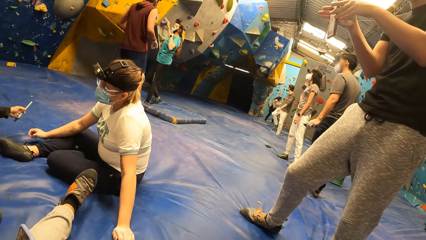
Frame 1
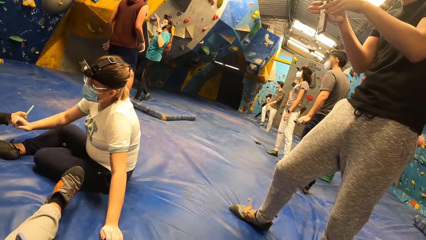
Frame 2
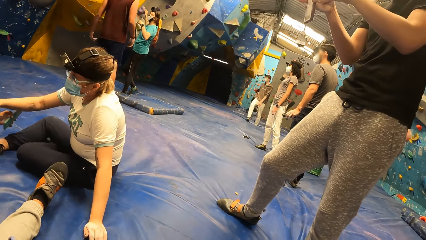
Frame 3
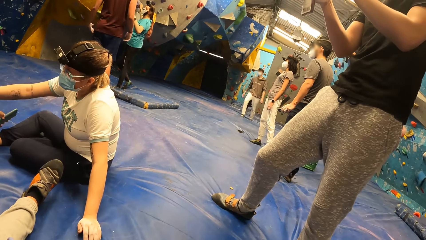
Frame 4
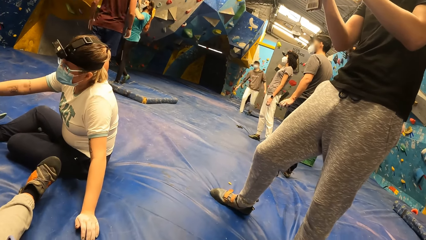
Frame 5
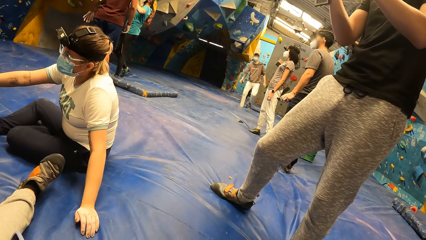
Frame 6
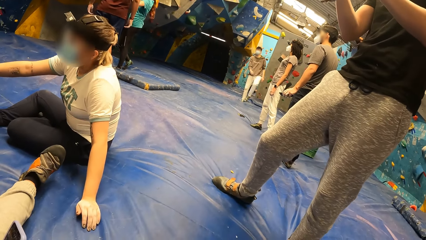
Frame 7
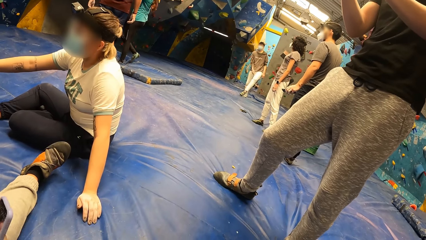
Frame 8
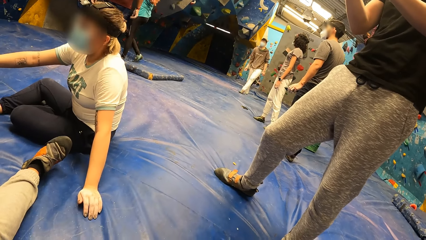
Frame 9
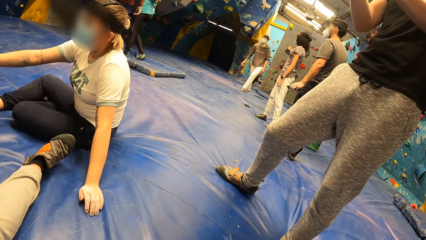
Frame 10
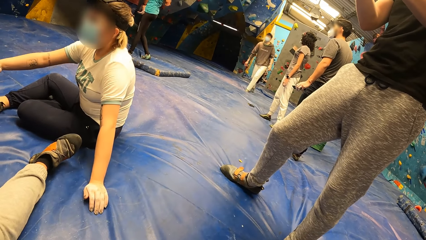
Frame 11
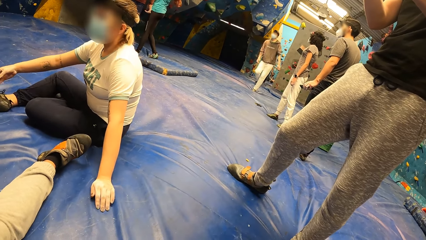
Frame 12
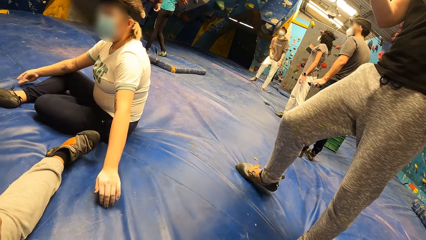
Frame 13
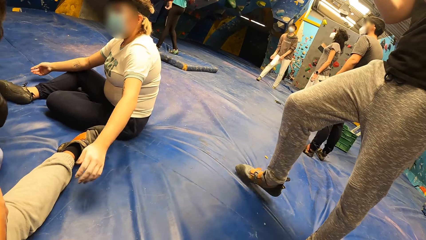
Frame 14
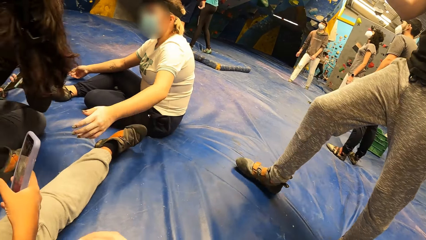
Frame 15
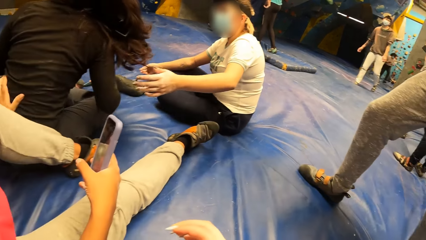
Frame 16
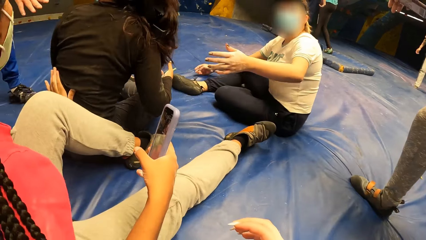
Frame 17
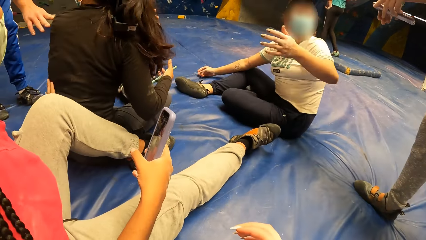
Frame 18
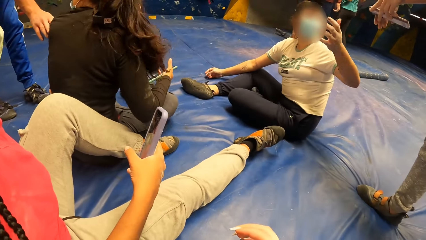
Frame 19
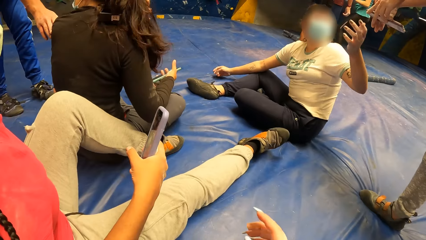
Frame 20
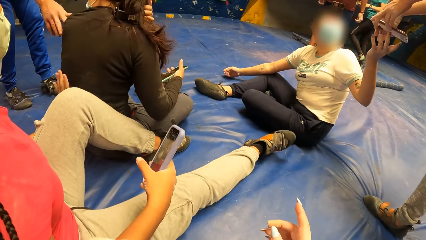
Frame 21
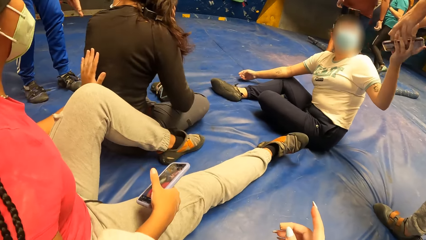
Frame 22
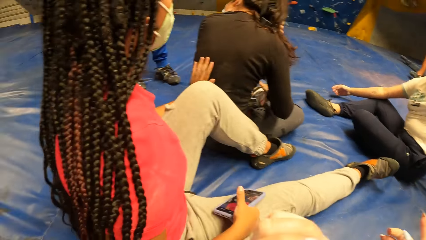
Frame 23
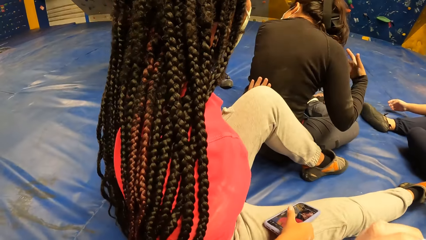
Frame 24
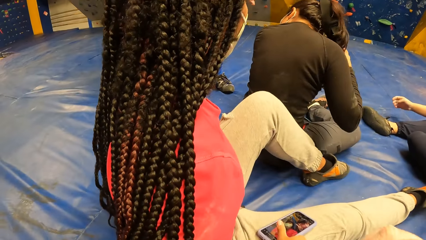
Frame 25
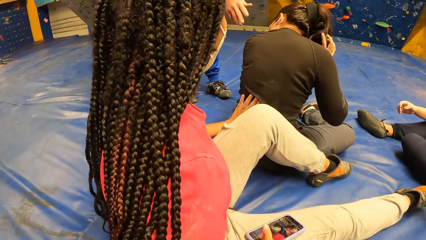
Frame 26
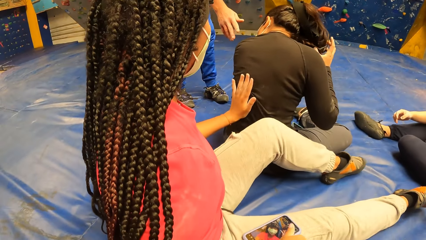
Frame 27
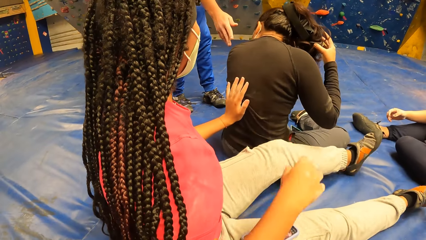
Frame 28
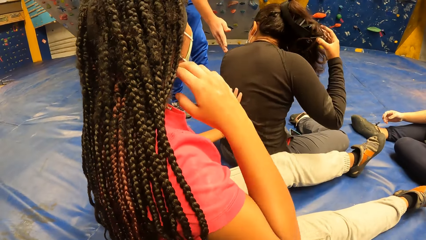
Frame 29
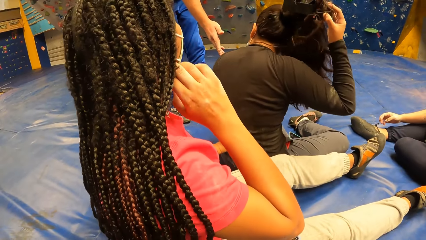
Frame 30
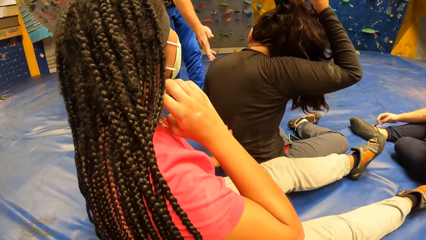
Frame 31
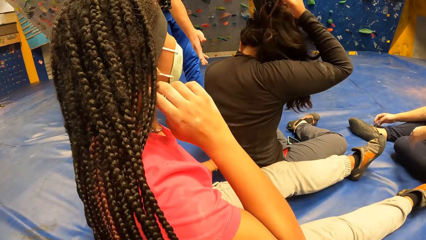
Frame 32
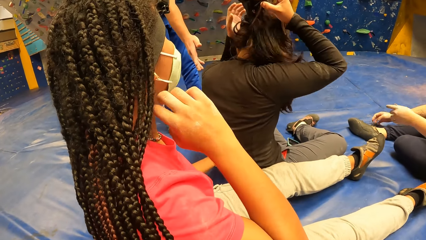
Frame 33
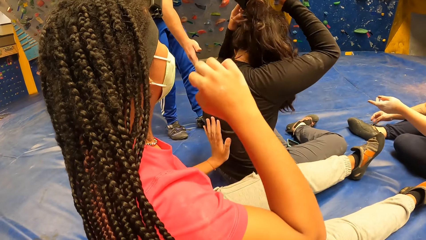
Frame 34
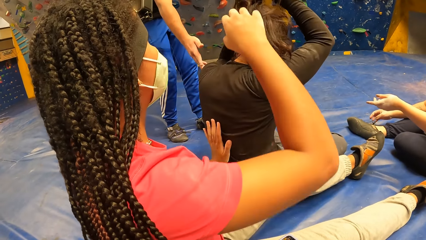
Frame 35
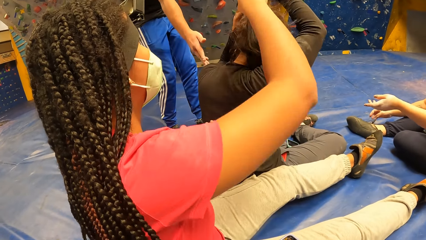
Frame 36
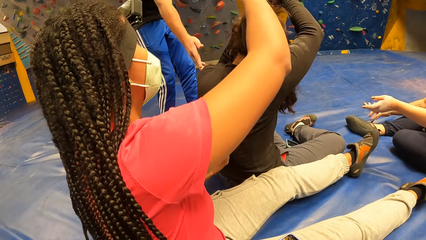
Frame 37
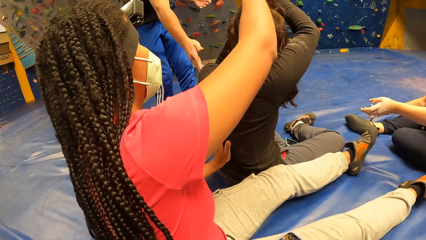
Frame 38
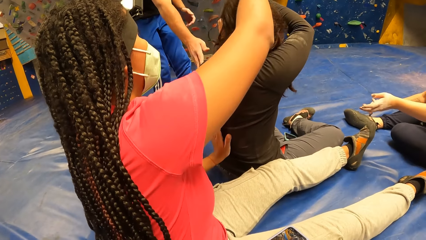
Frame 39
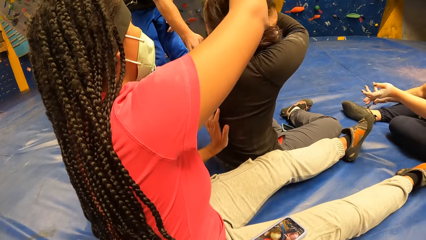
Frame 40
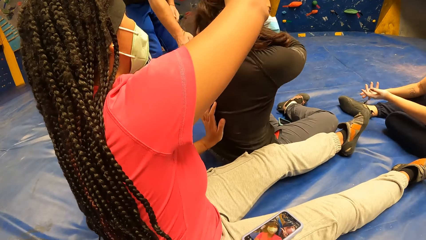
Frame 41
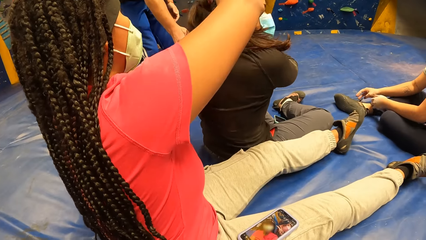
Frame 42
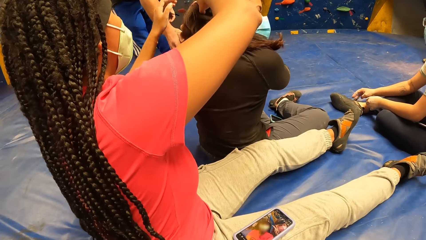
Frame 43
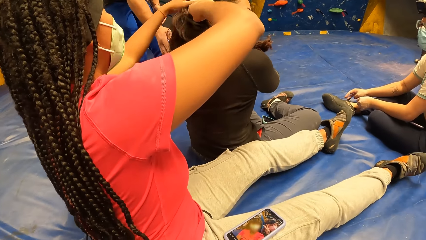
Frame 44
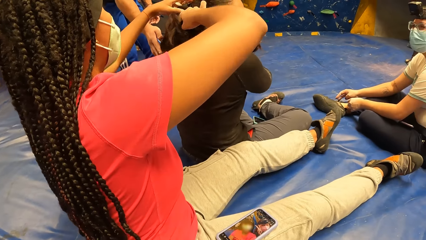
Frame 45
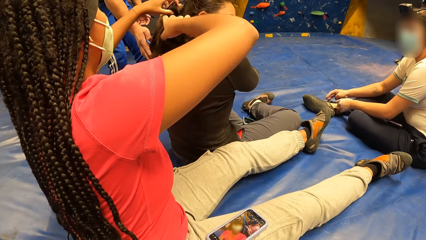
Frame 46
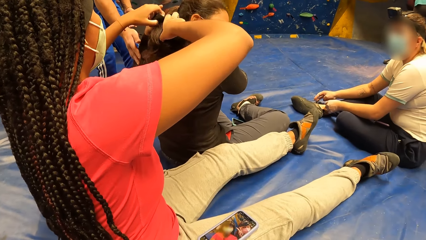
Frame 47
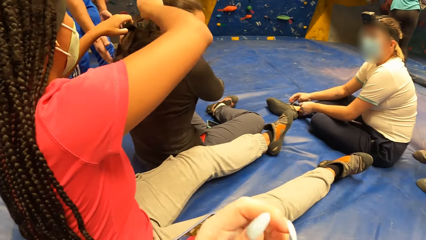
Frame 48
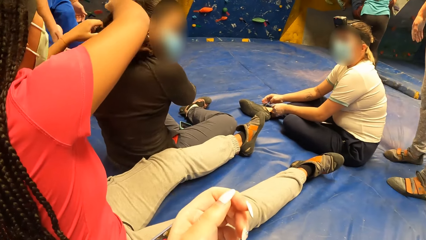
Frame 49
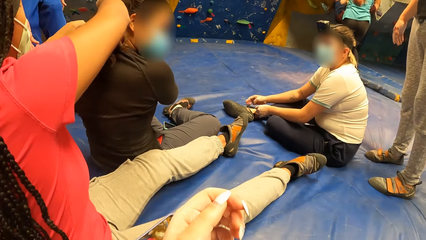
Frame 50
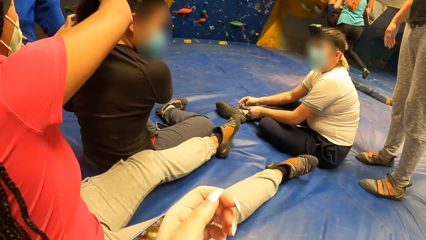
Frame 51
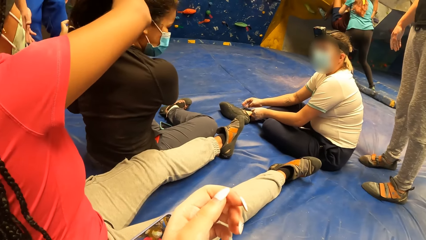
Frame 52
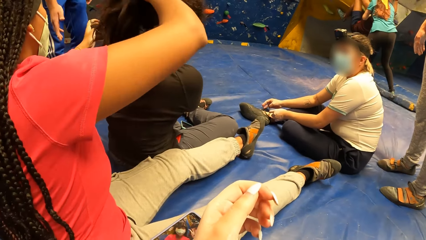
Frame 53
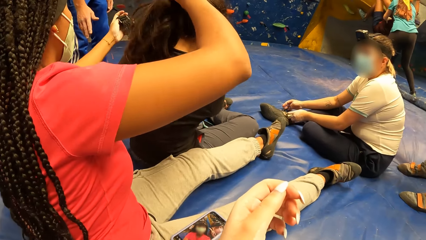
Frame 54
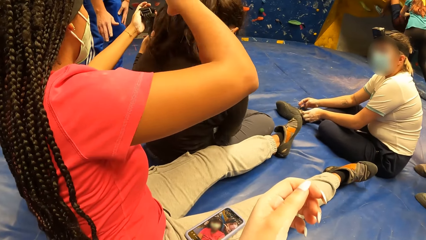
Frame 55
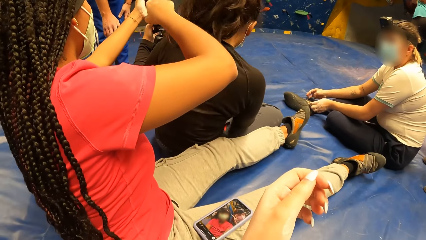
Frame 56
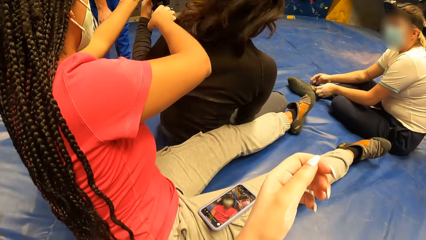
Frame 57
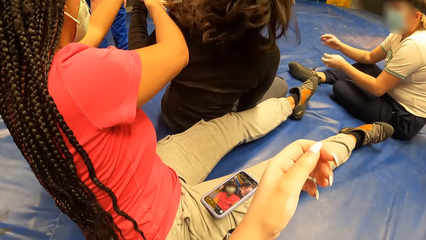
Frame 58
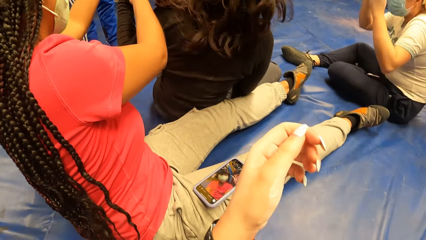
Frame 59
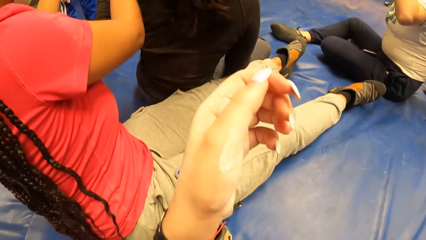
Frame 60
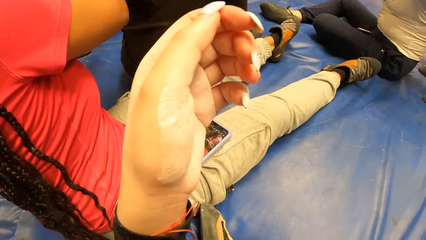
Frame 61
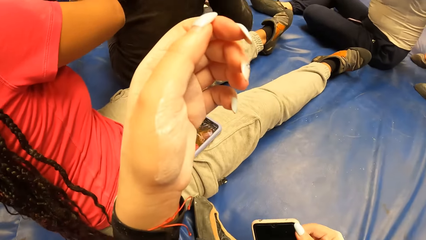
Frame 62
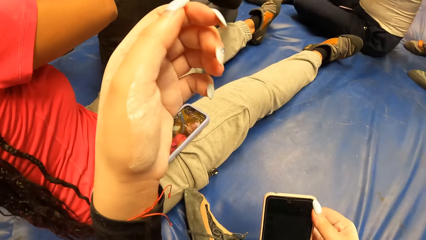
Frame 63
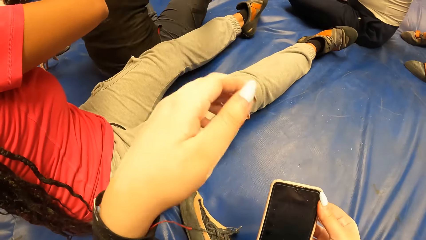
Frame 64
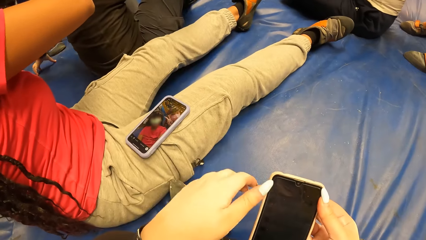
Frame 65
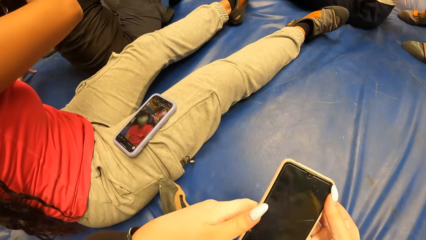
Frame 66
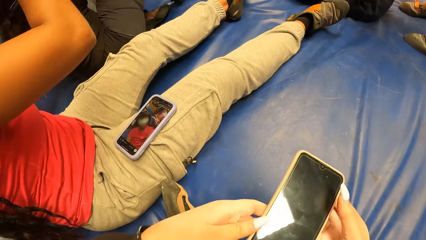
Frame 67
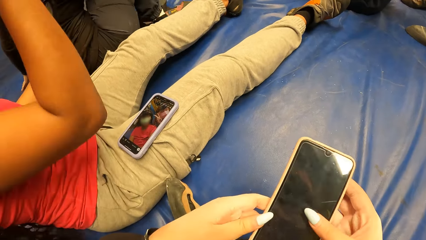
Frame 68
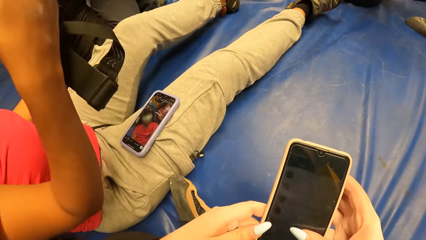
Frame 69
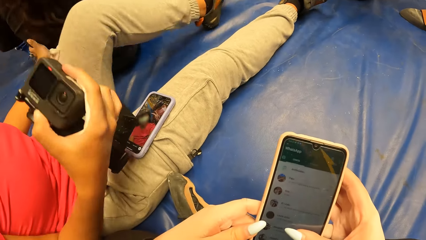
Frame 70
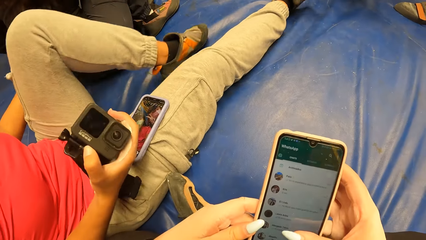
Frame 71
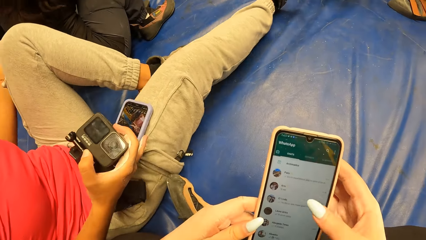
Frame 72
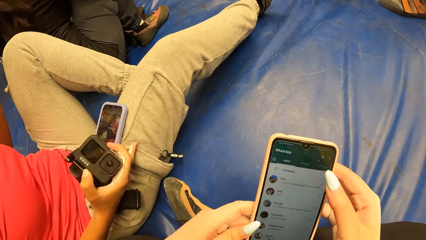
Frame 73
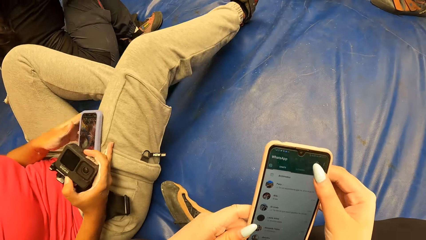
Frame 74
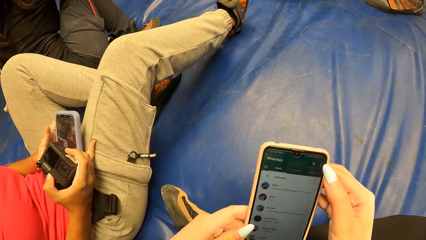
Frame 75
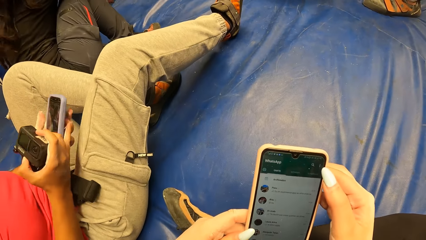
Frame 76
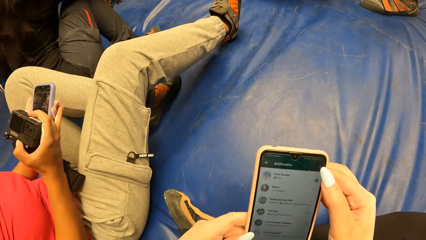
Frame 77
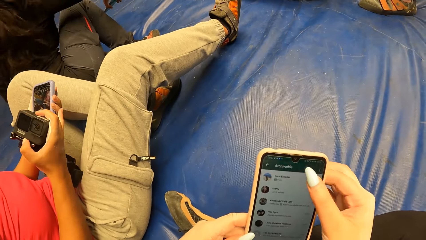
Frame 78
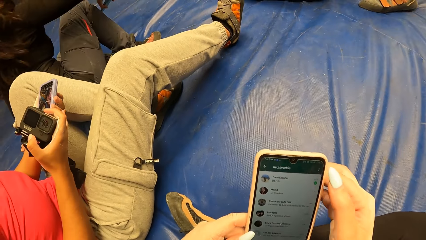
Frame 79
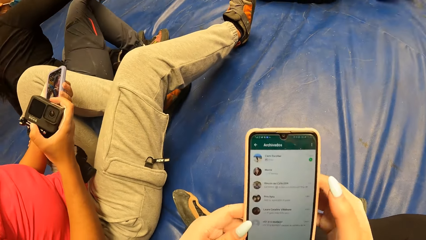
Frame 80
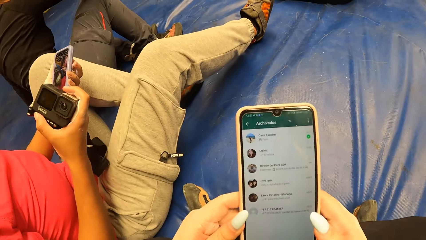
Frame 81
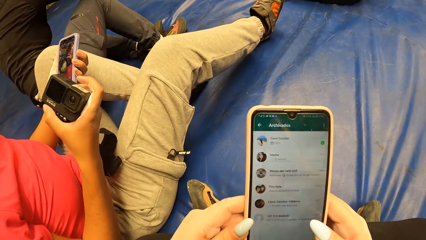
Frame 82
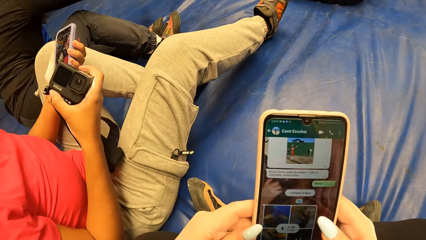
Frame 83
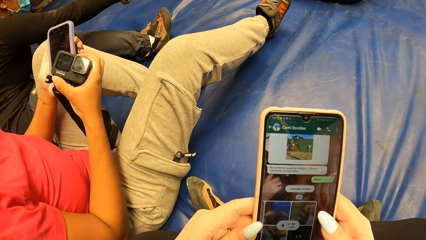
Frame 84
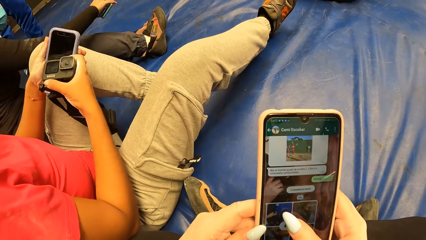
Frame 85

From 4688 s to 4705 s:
A woman removes the head gear from her head with both hands. Another woman removes the head gear on the first woman with both hands. The camera wearer presses the phone with both hands. The other woman picks up the phone on her right thigh with her left hand.
